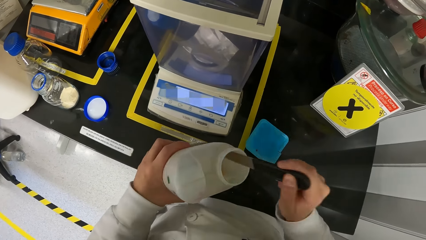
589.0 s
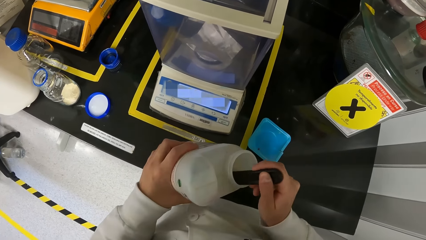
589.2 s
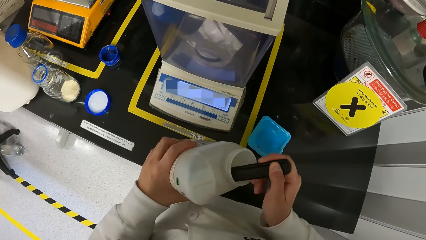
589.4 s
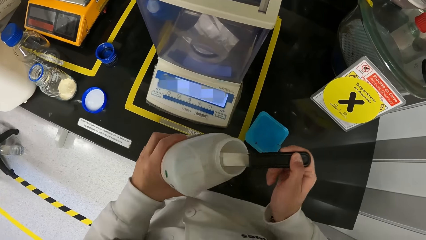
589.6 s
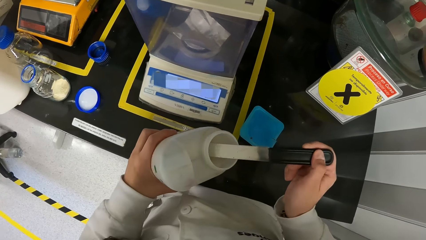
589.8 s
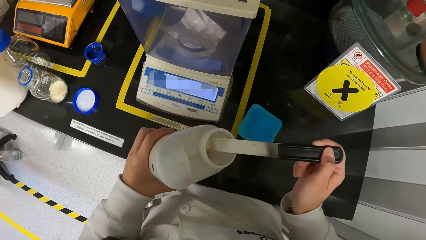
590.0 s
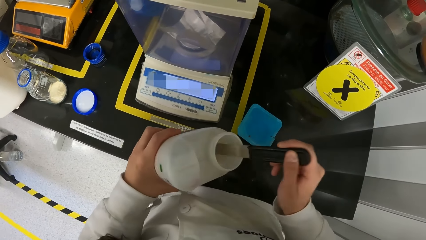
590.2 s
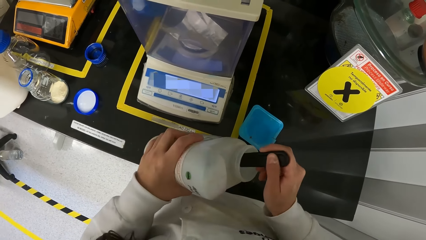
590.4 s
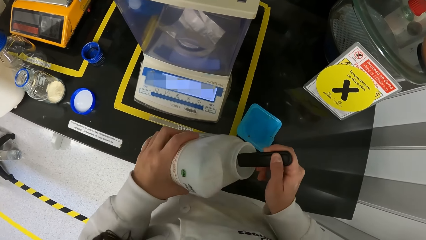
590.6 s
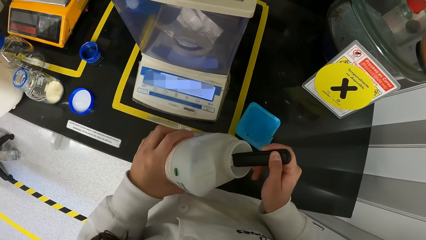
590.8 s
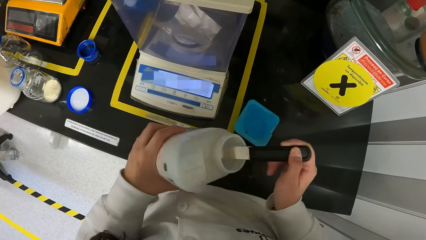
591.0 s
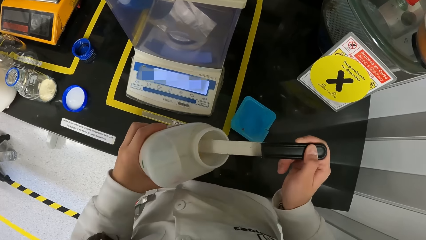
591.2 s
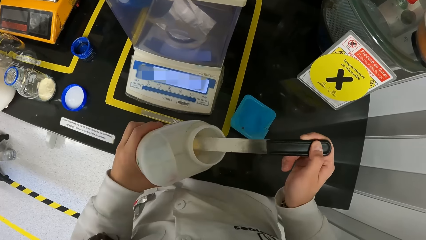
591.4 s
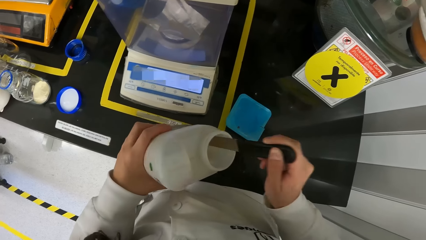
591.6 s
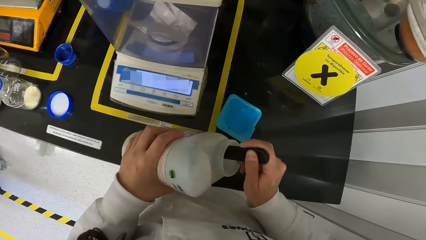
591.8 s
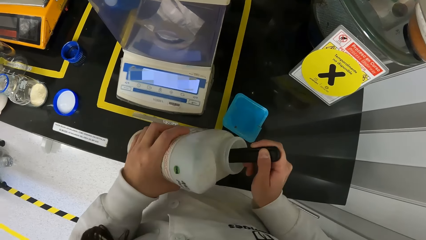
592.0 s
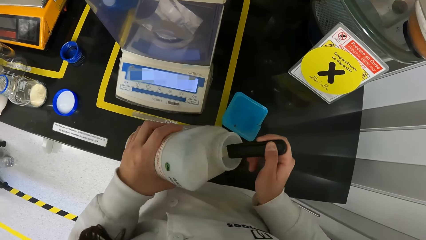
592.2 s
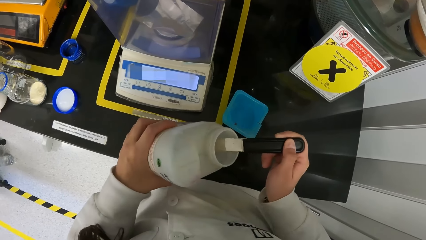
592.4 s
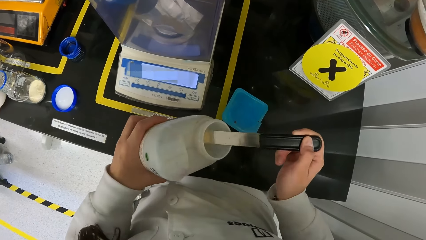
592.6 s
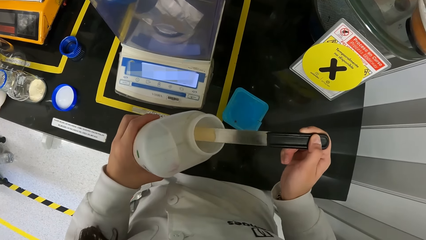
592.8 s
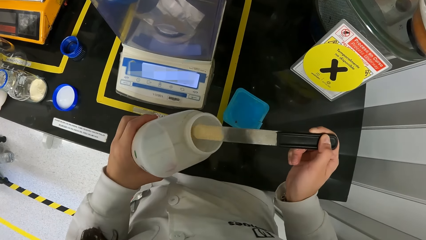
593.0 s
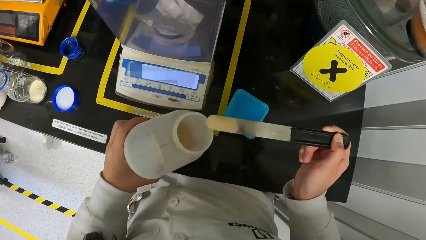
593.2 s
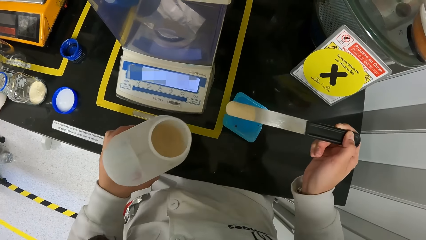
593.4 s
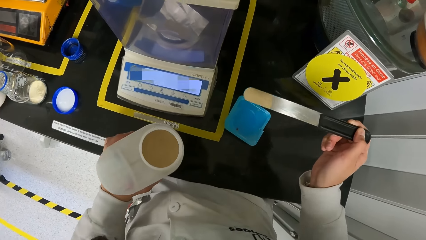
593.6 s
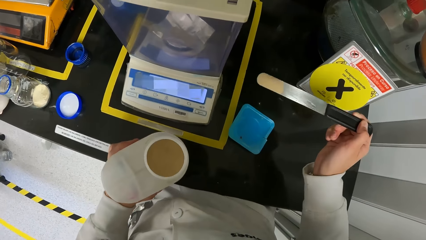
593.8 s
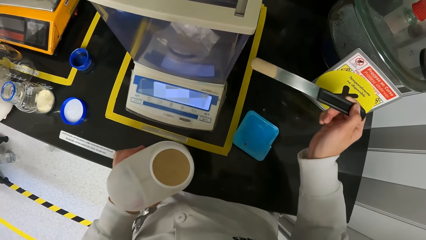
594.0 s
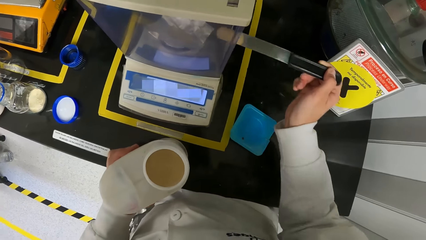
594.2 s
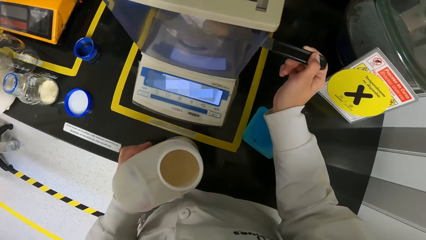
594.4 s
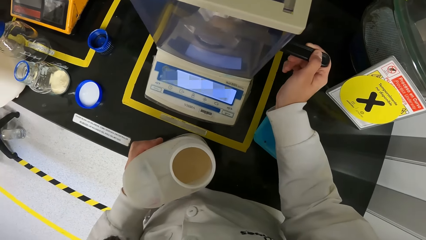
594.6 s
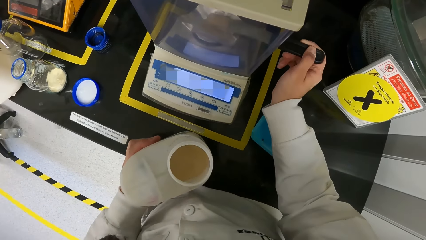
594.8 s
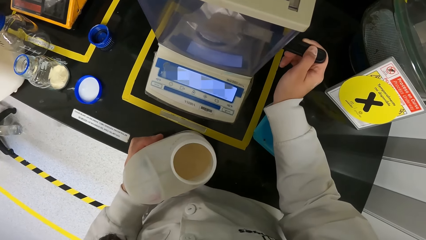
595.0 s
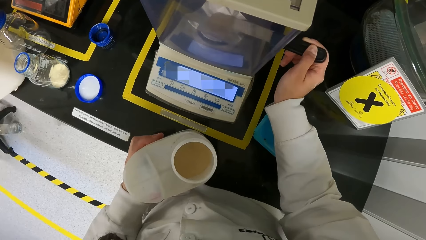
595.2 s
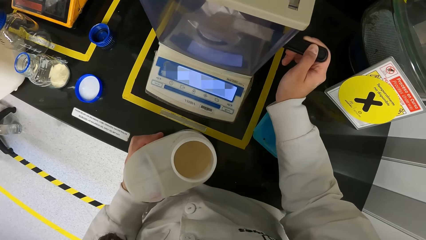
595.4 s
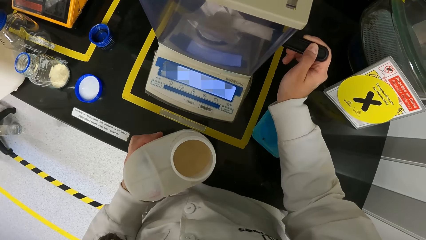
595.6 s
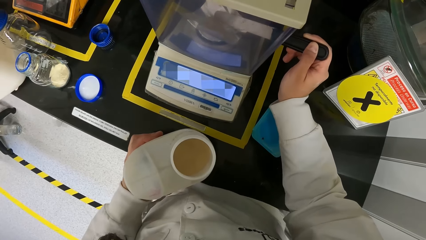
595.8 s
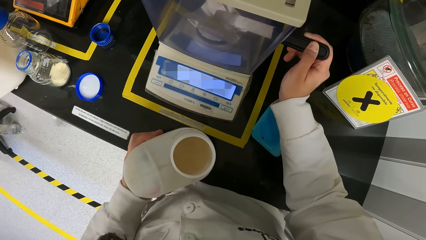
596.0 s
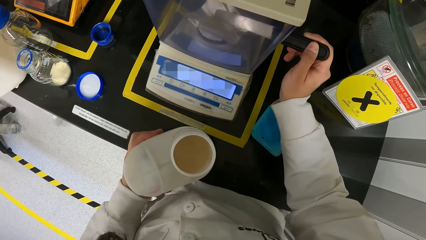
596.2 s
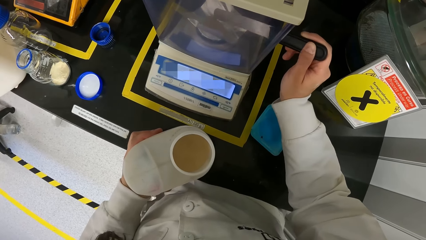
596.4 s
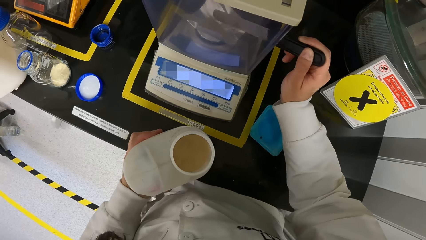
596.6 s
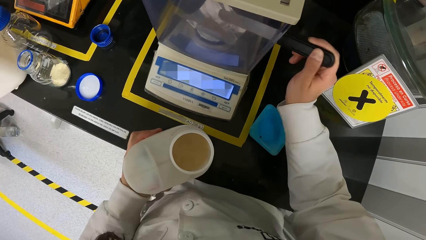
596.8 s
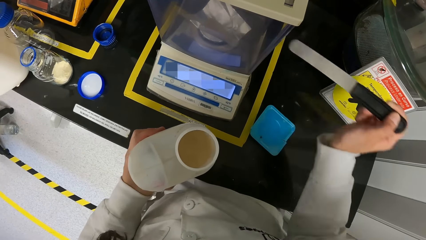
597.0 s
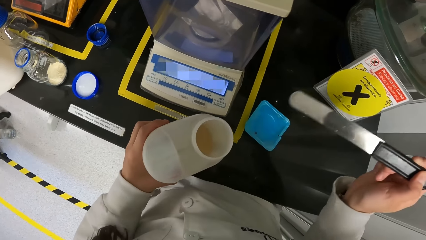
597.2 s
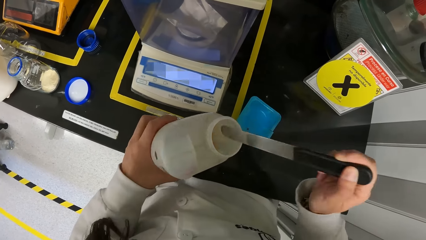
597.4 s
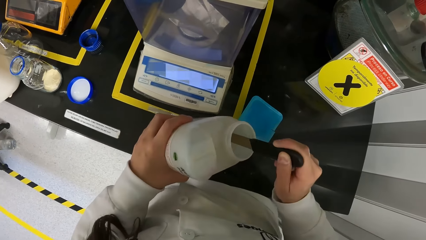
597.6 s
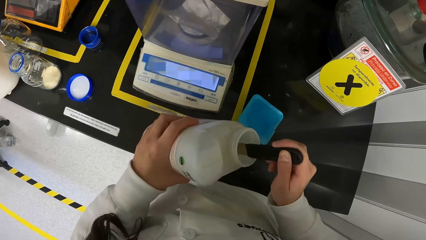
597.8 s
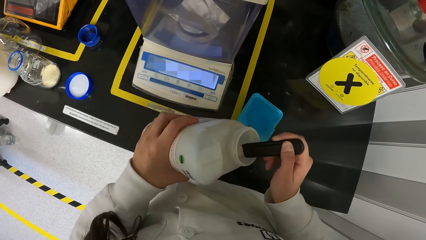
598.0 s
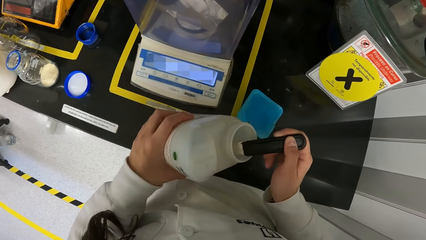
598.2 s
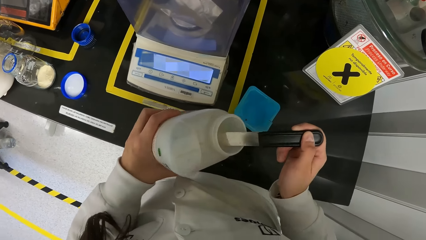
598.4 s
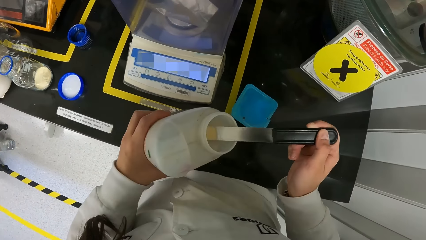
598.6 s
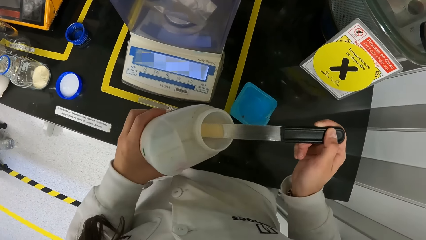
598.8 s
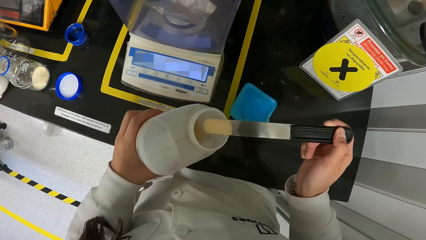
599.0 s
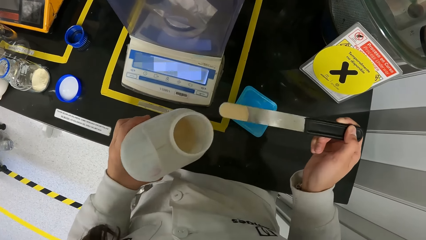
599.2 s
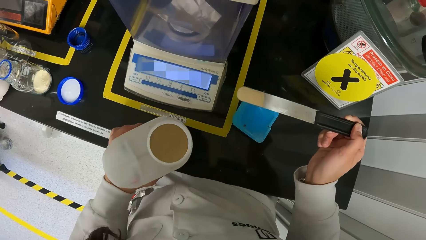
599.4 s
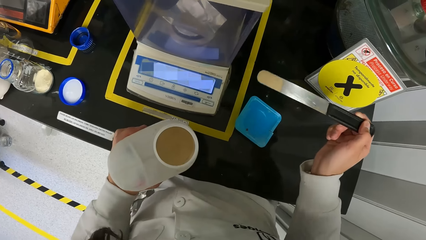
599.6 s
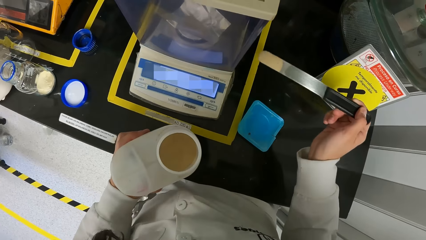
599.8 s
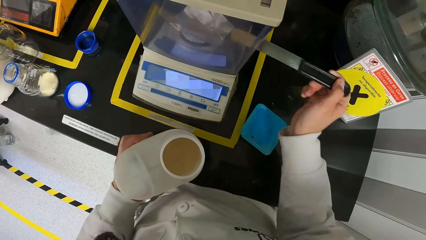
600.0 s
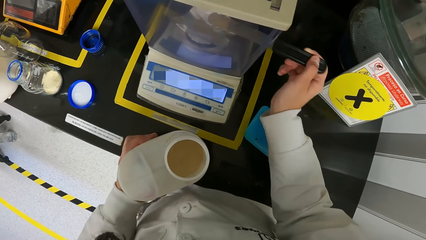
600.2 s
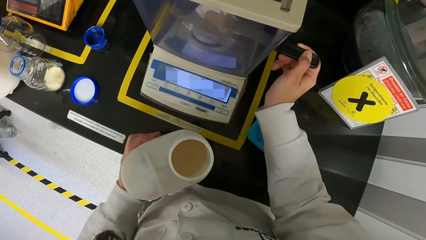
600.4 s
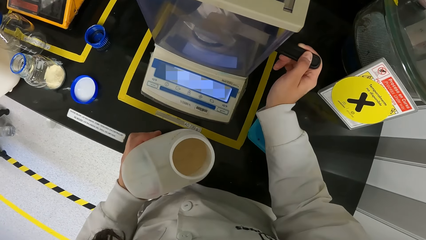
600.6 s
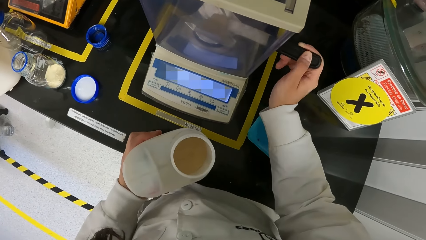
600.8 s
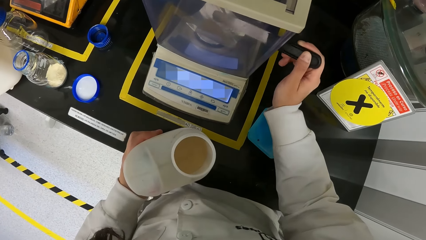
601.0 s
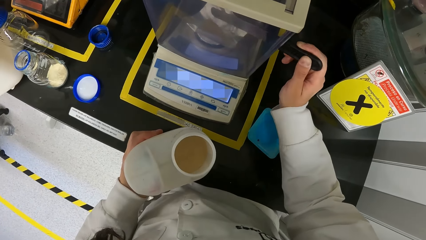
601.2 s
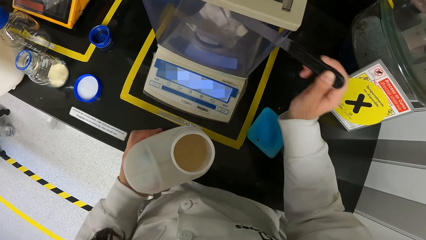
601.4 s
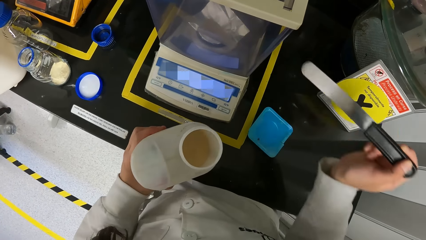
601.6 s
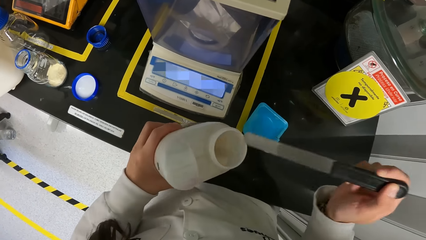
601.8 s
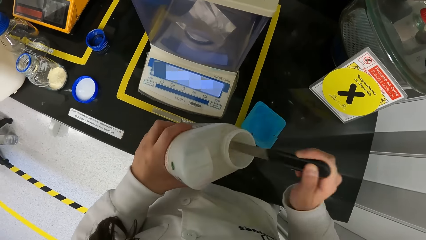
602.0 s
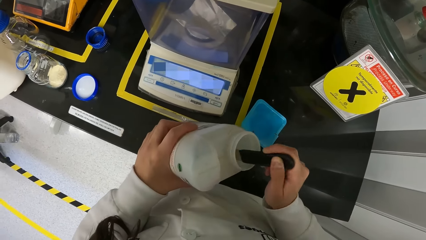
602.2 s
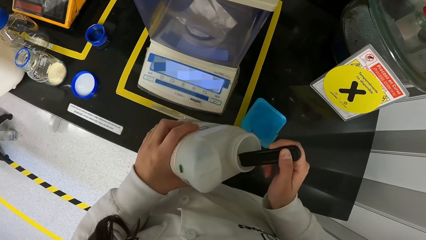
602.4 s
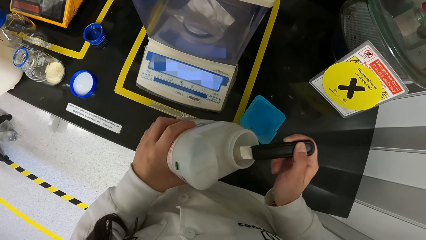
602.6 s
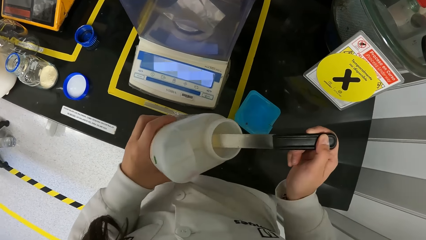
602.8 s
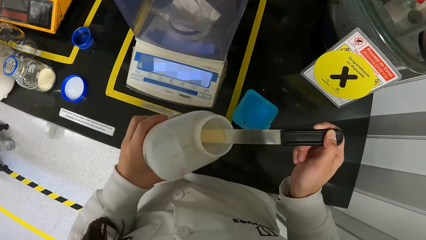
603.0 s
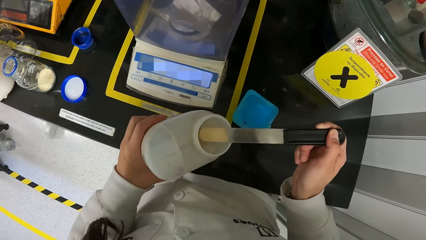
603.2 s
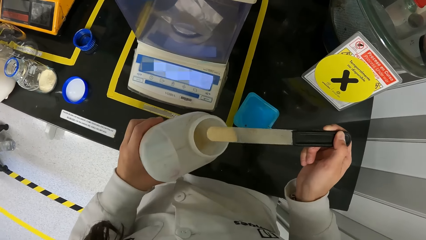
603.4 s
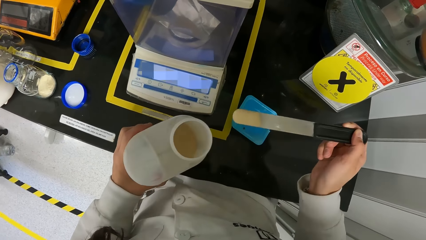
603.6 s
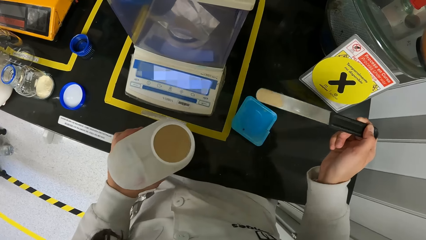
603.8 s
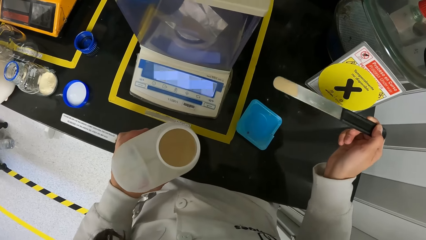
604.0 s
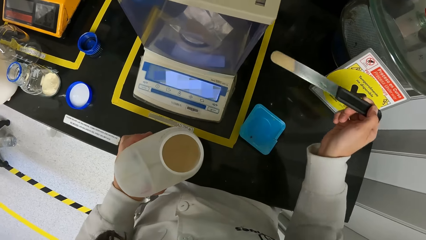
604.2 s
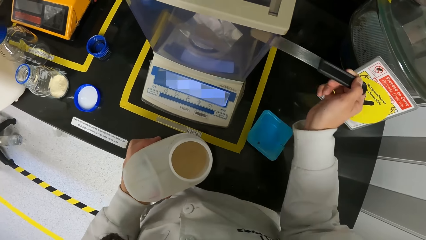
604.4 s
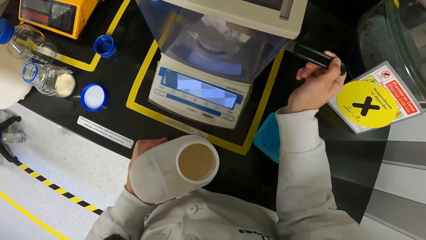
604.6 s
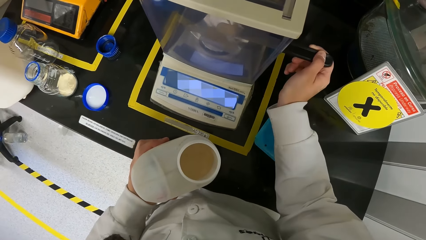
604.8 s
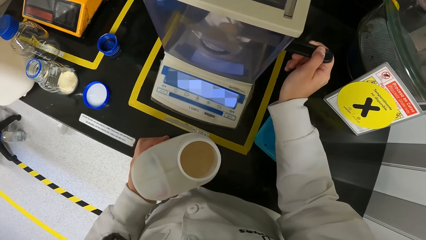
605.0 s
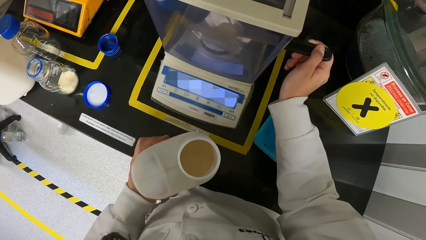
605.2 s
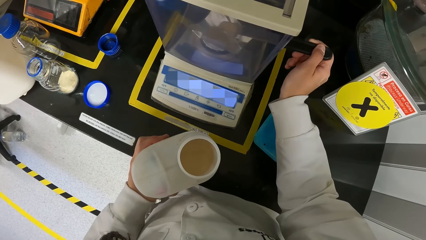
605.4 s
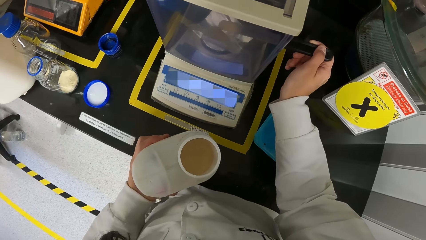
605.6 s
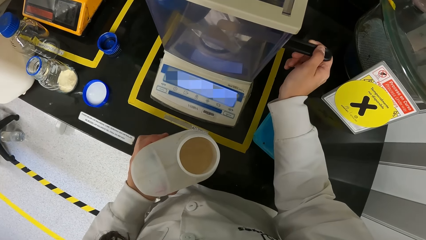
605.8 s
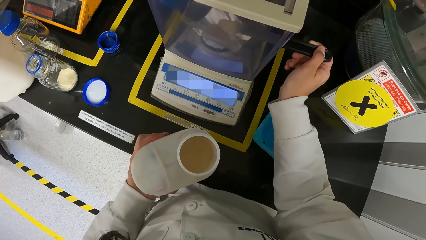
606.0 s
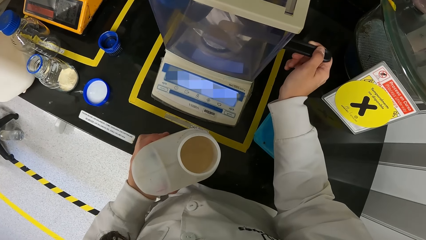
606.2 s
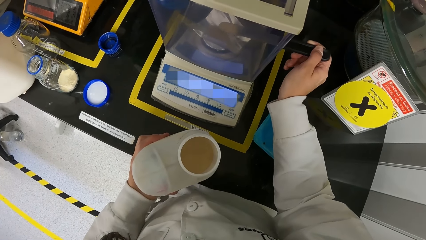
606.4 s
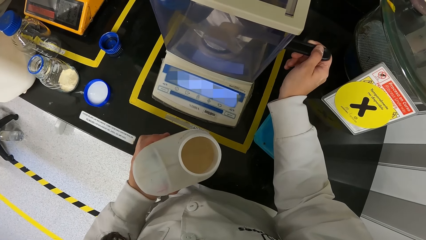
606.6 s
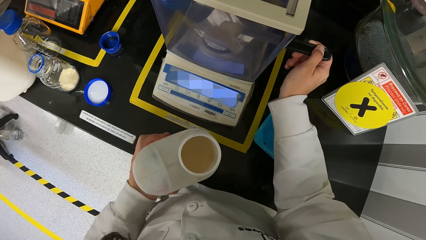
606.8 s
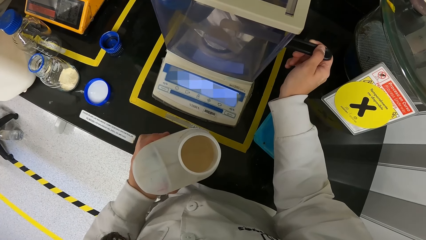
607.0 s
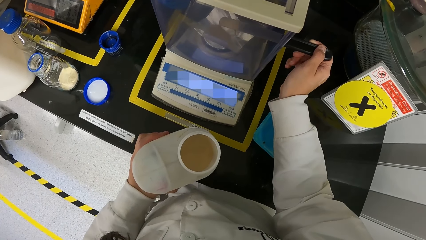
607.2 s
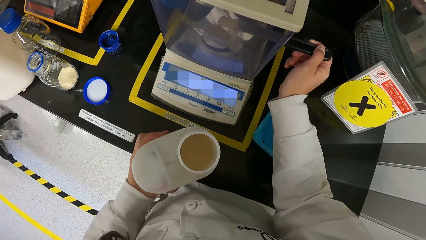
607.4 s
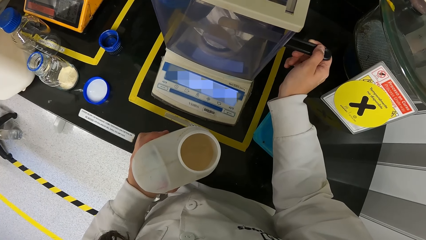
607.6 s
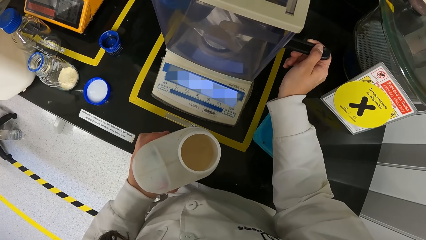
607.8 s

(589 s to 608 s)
The camera wearer scoops the powdered chemical from the container in her left hand with the spatula in her right hand. She pours the powdered chemical on the spatula in her right hand on the paper on the weighing balance on the workbench. She scoops the powdered chemical from the container in her left hand with the spatula in her right hand. She pours the powdered chemical on the spatula in her right hand on the paper on the weighing balance on the workbench. She scoops the powdered chemical from the container in her left hand with the spatula in her right hand. She pours the powdered chemical on the spatula in her right hand on the paper on the weighing balance on the workbench. She scoops the powdered chemical from the container in her left hand with the spatula in her right hand. She pours the powdered chemical on the spatula in her right hand on the paper on the weighing balance on the workbench.
